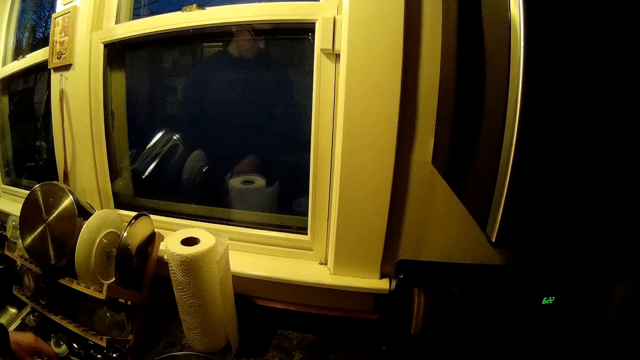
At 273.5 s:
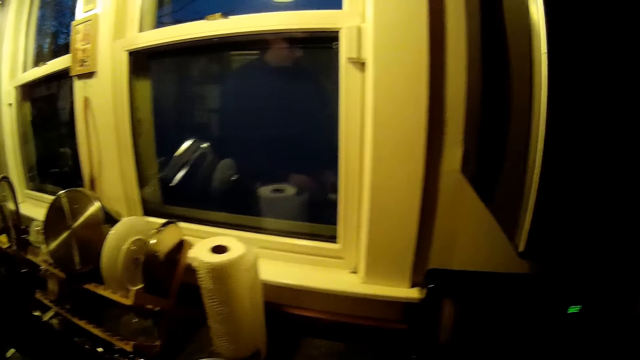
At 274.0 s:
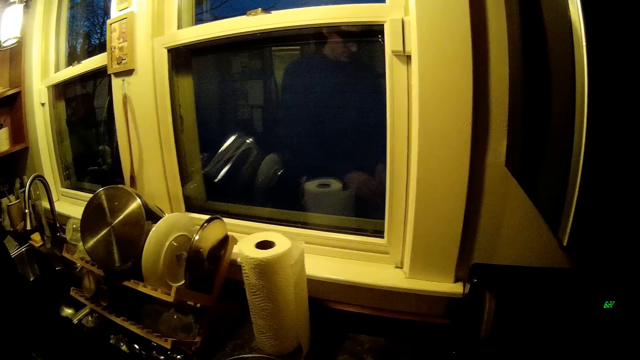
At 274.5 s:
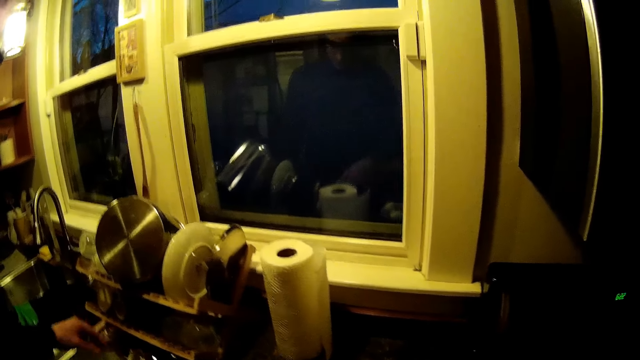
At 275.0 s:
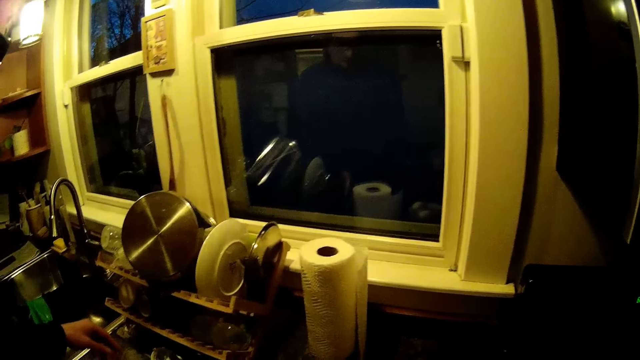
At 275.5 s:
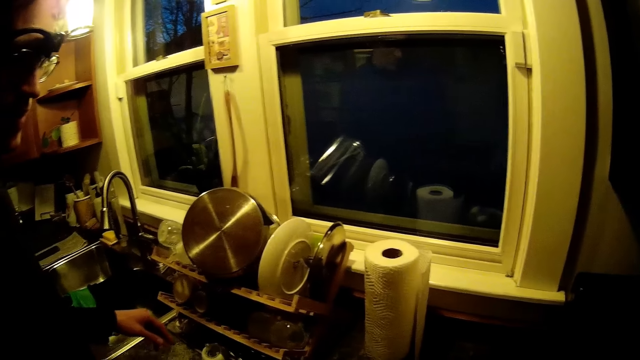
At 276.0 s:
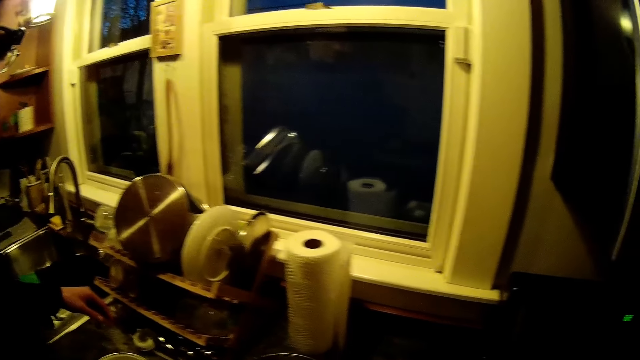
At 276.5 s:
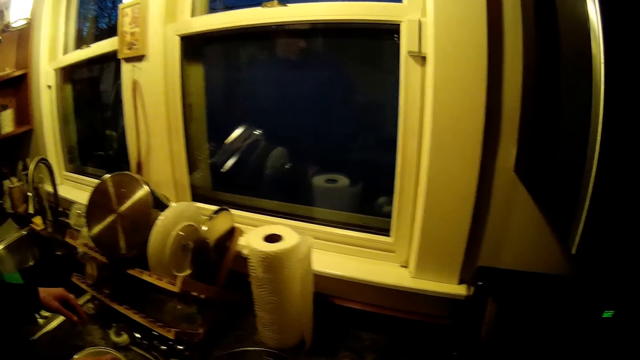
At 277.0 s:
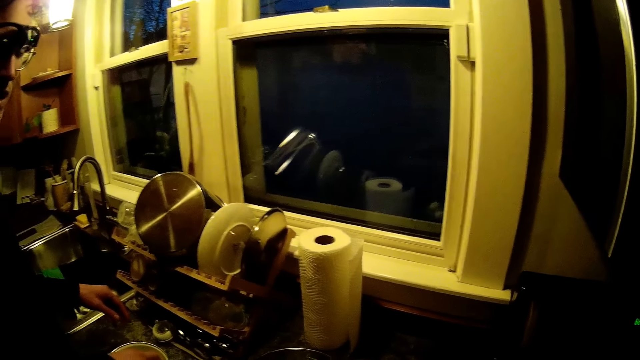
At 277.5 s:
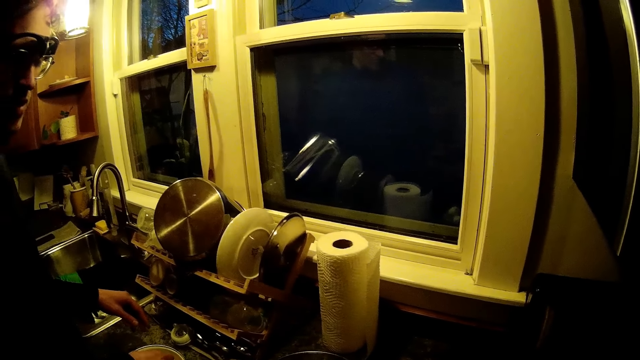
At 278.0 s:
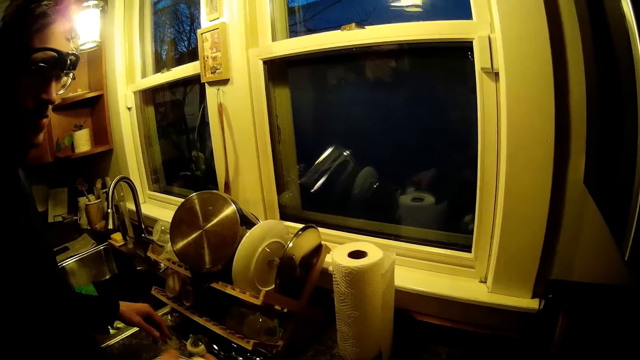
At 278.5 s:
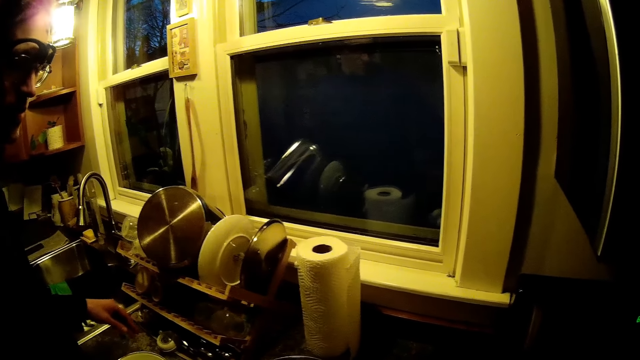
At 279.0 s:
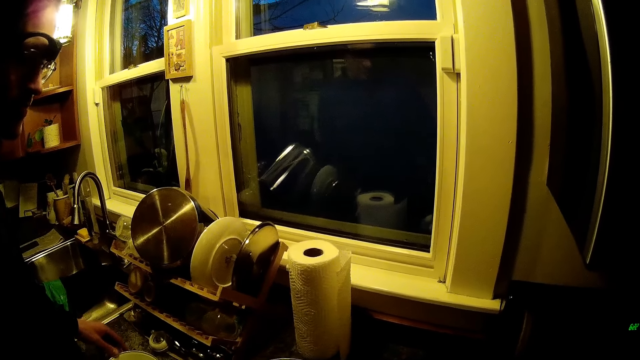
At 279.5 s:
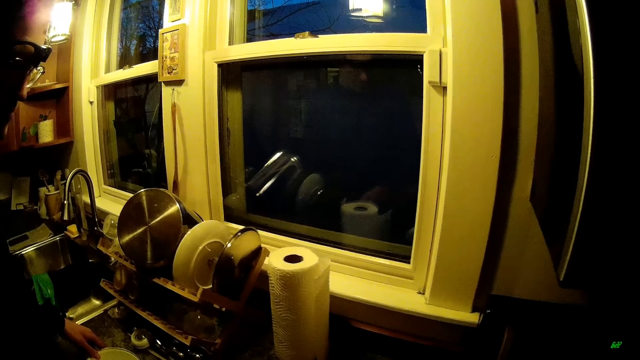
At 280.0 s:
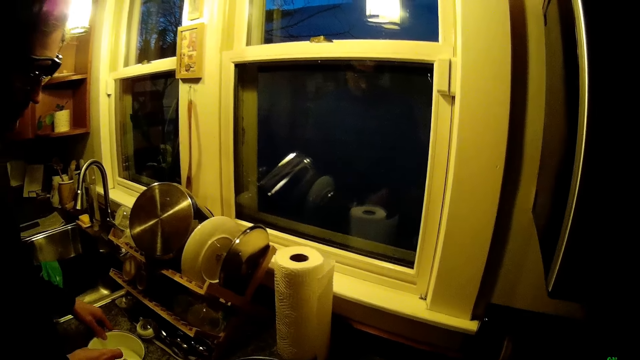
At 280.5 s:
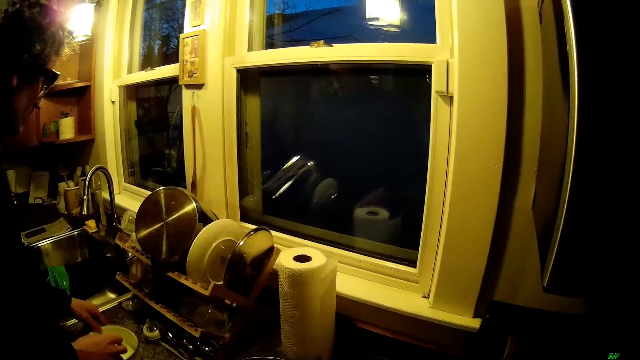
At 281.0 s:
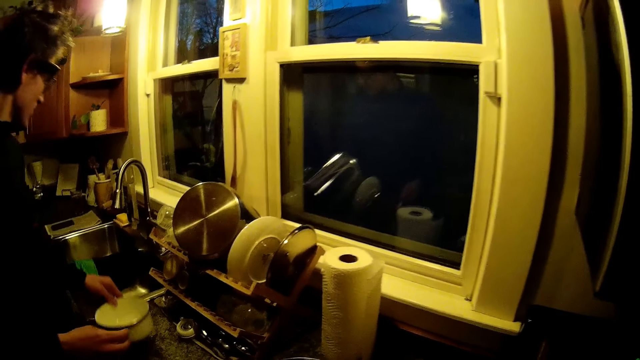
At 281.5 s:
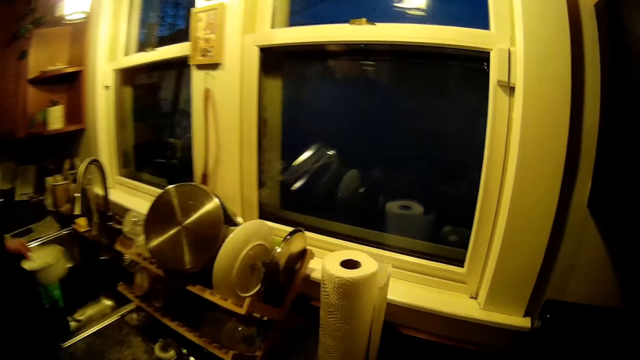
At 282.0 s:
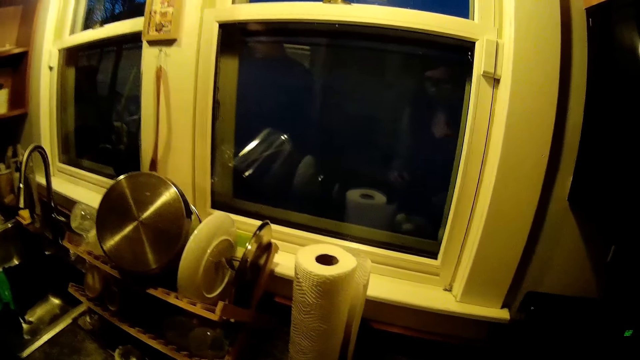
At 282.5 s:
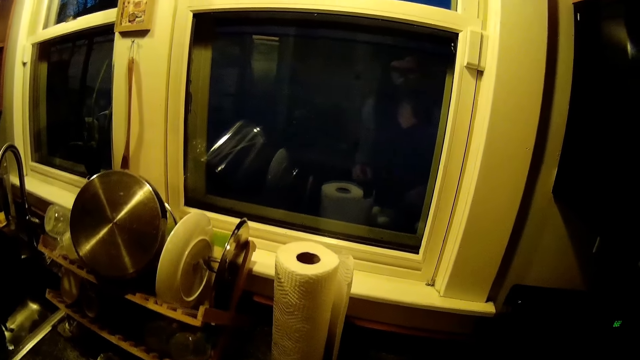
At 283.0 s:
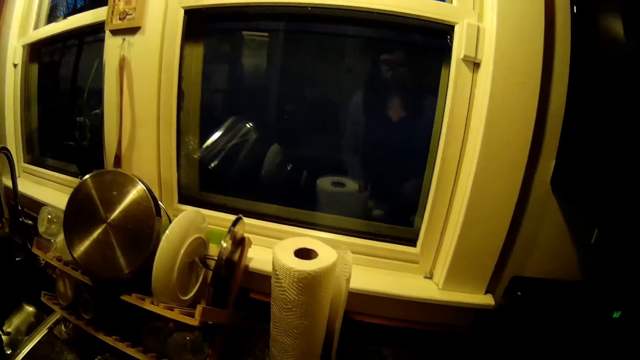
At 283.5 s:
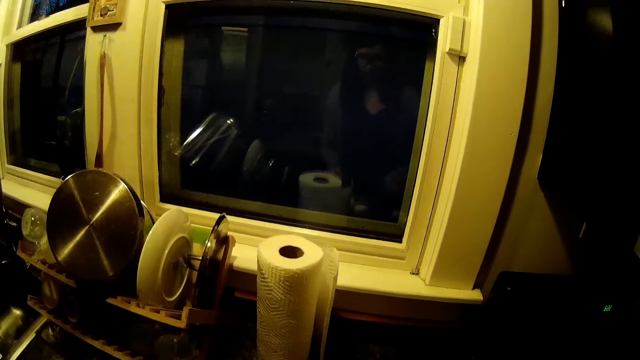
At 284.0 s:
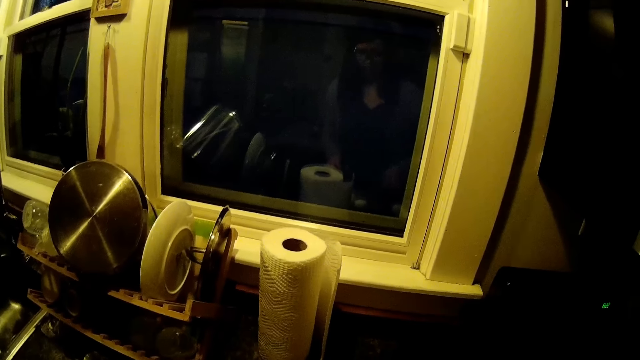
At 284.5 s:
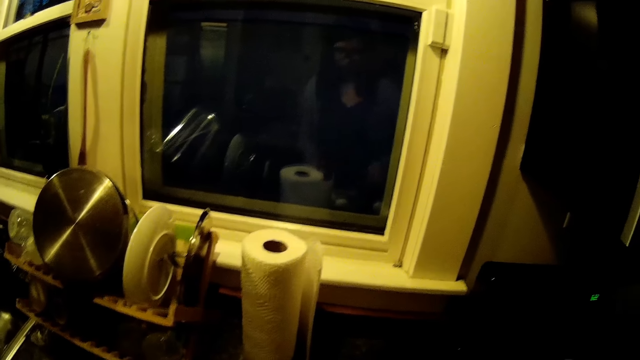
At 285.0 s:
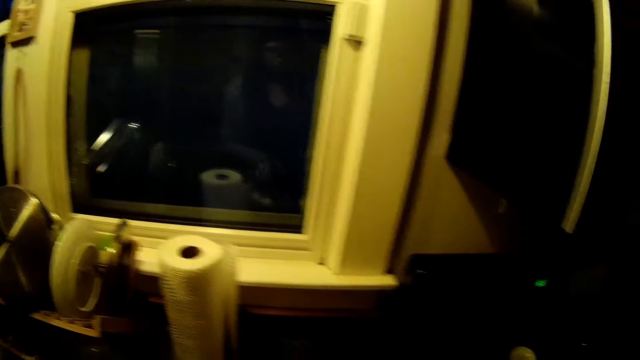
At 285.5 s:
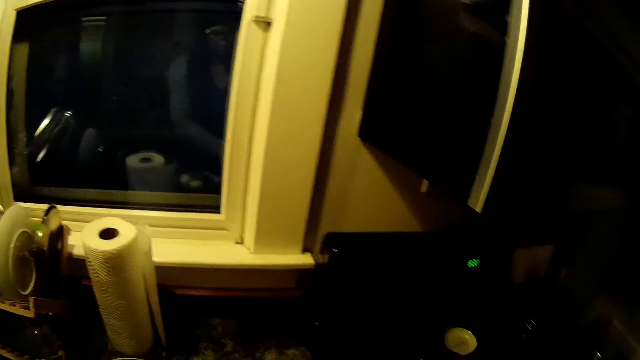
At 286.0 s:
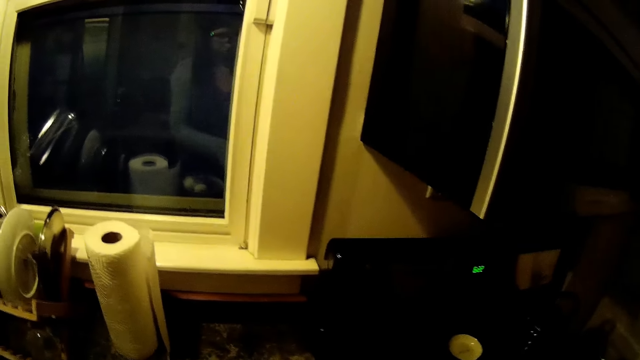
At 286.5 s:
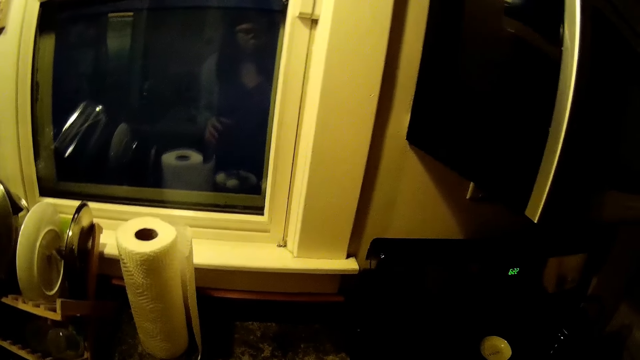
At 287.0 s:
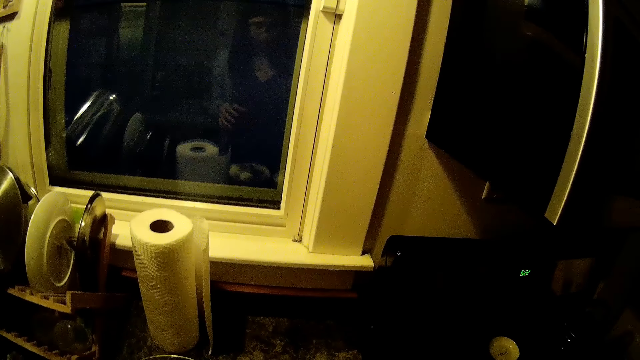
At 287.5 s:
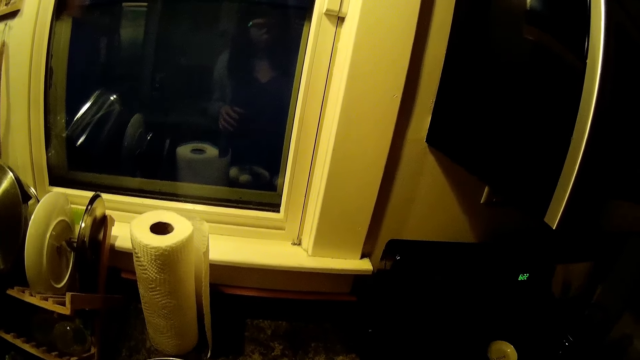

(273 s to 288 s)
The man removes the egg from the plate with his right hand. He carries the plate on the countertop with both hands. The camera wearer moves hands.

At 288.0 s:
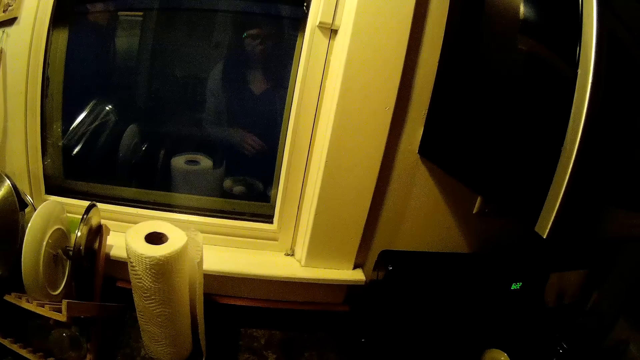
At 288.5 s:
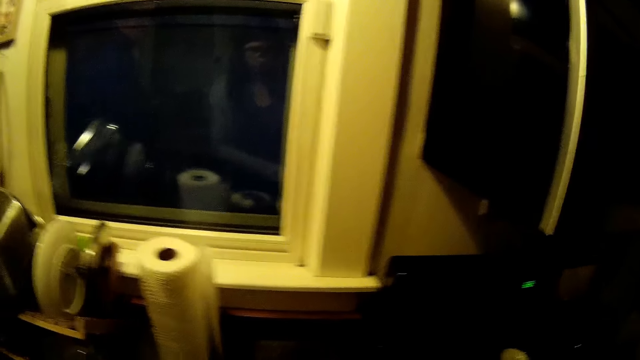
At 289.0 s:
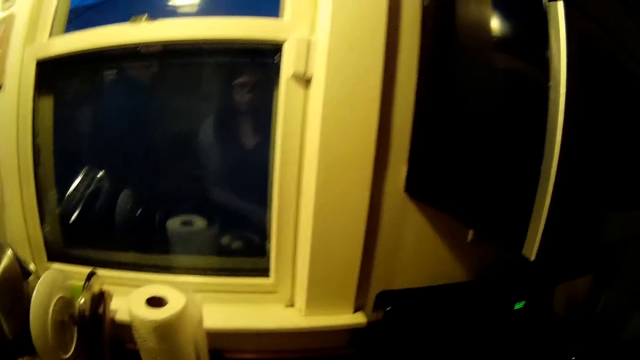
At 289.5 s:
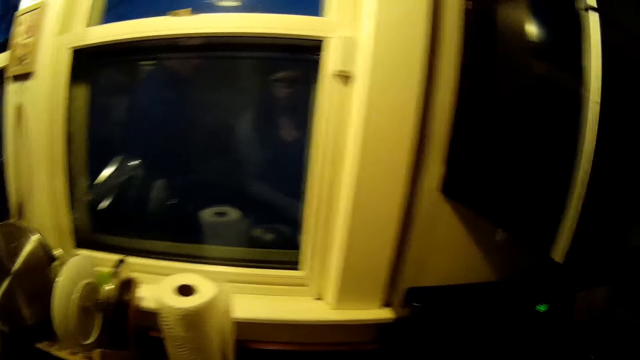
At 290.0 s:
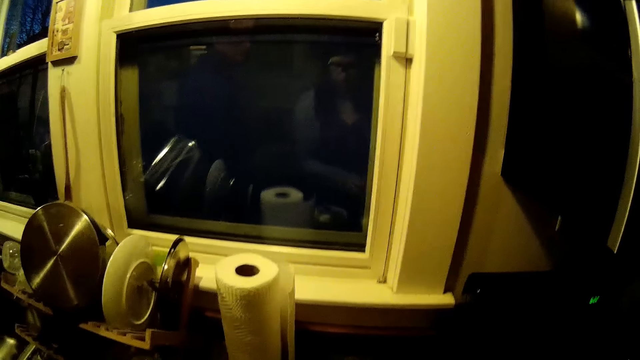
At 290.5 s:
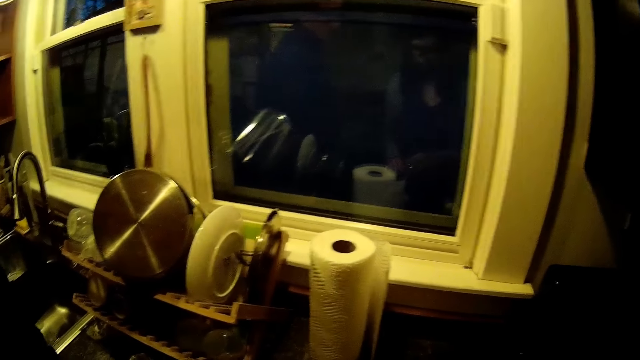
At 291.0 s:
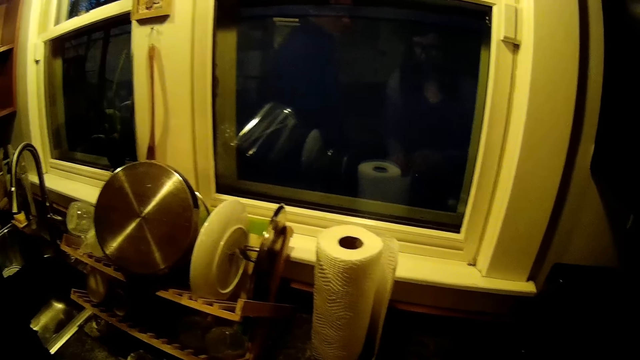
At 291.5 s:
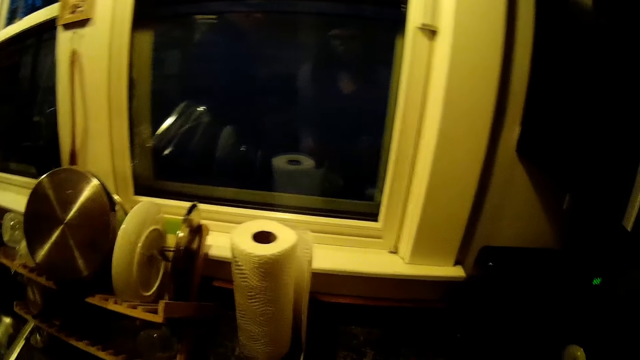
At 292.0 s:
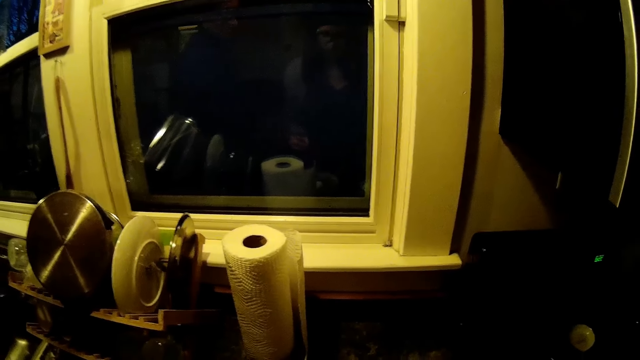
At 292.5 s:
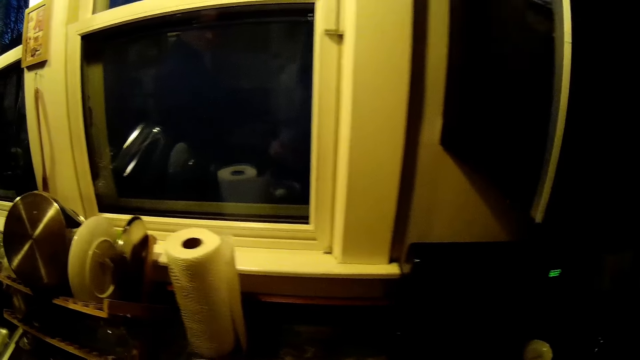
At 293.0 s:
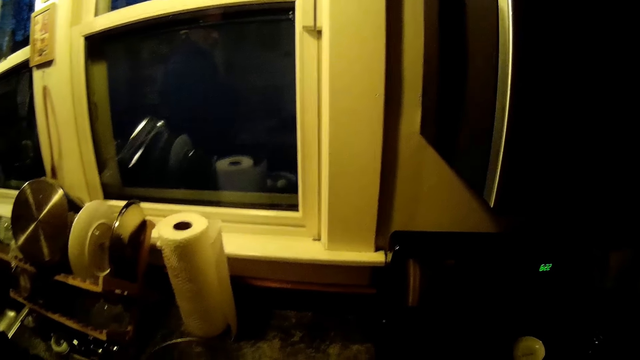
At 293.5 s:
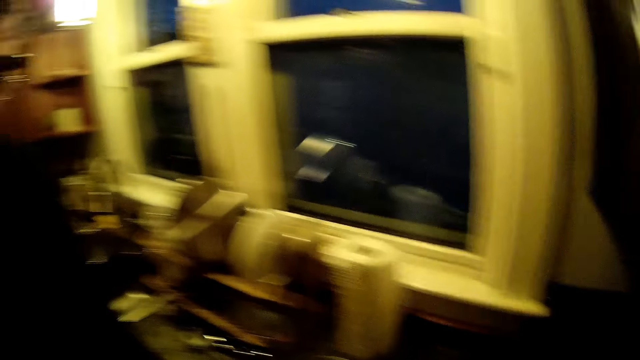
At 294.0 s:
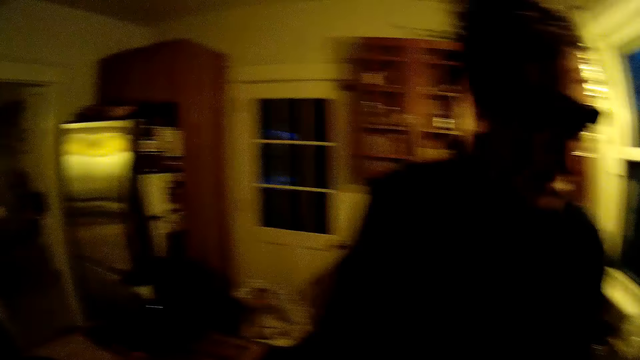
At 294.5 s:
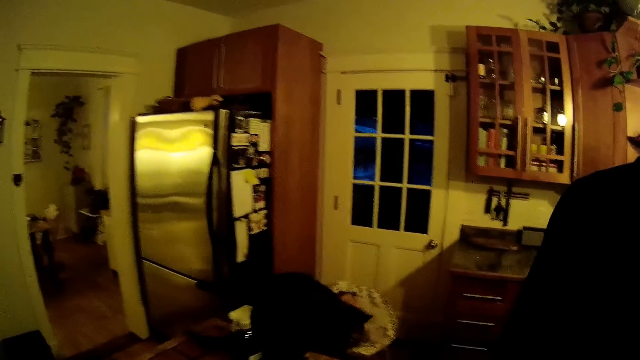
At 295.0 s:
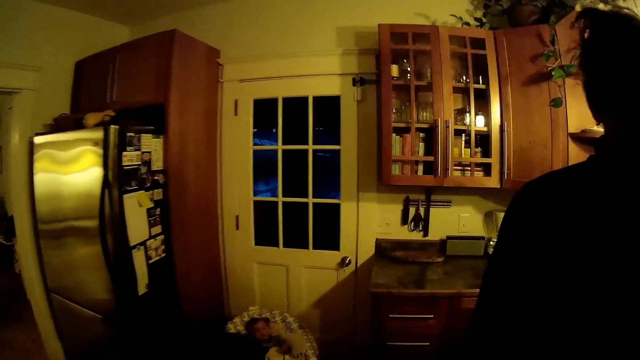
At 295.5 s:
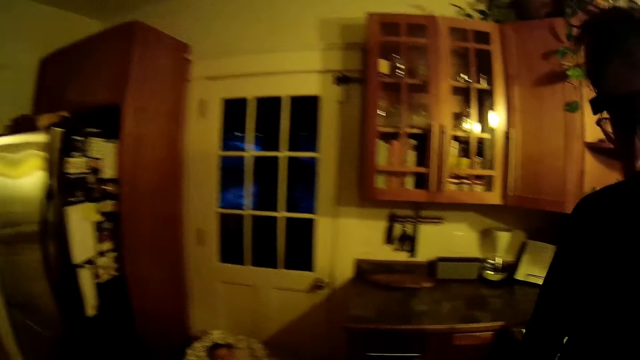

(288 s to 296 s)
A man stands near the camera wearer. The camera wearer moves hands. They walk towards a kitchen cabinet.
